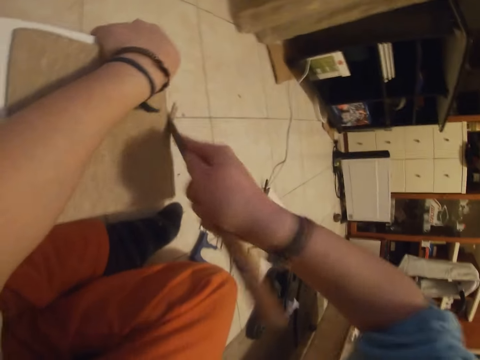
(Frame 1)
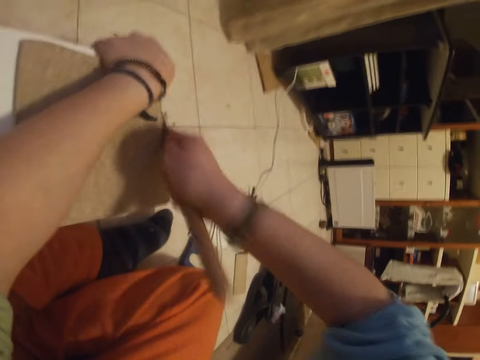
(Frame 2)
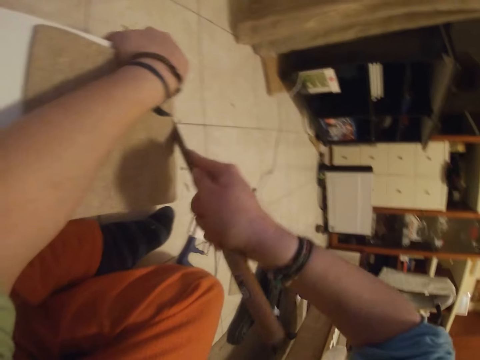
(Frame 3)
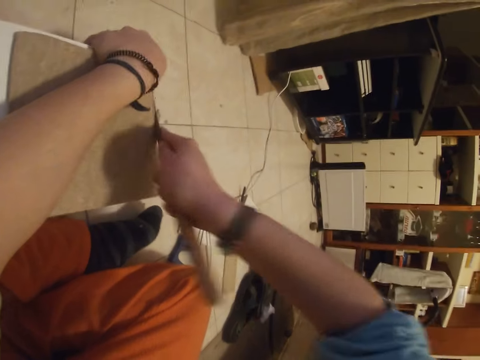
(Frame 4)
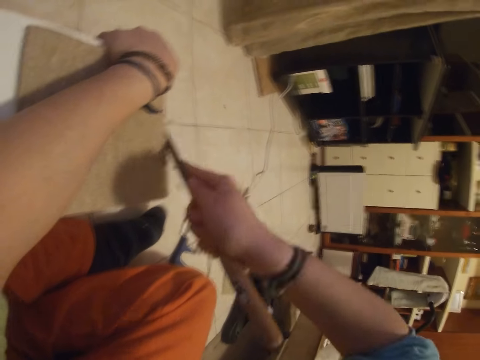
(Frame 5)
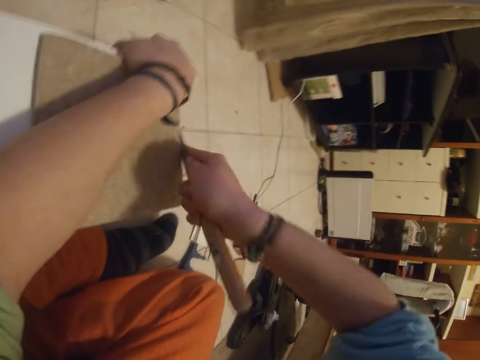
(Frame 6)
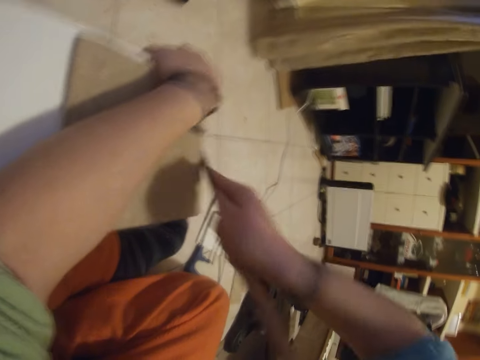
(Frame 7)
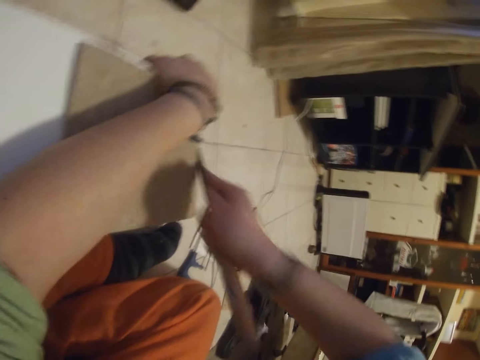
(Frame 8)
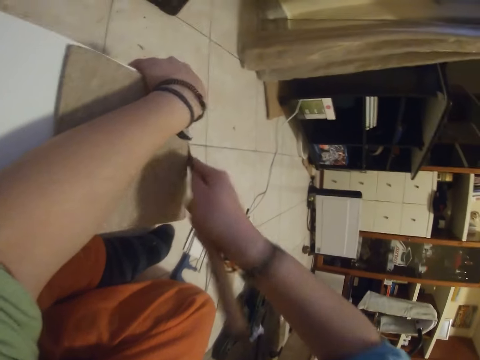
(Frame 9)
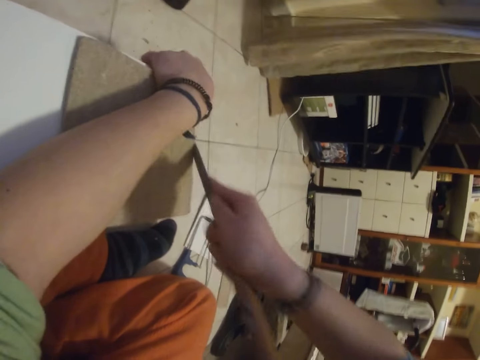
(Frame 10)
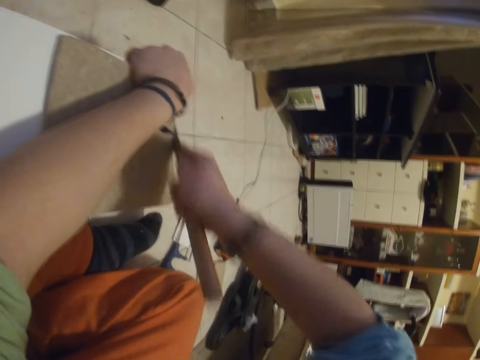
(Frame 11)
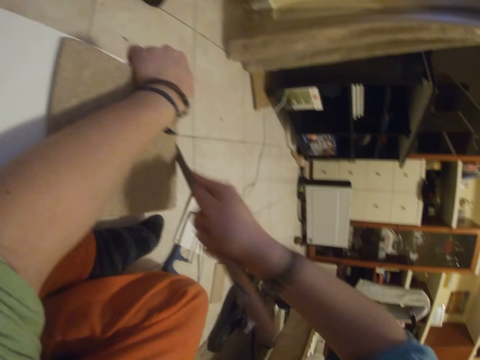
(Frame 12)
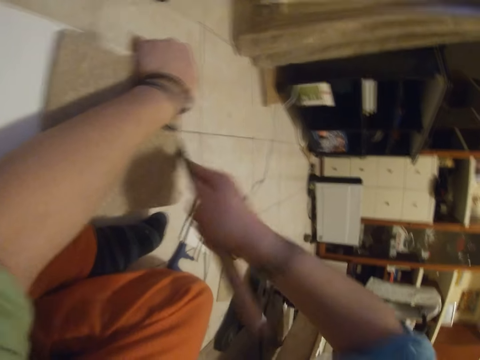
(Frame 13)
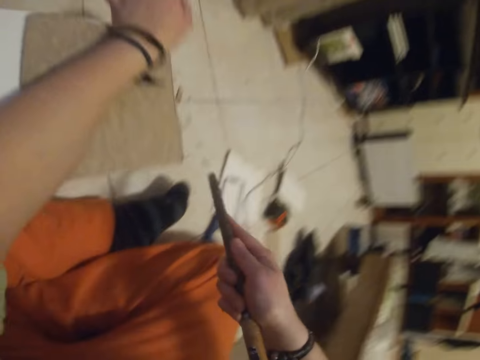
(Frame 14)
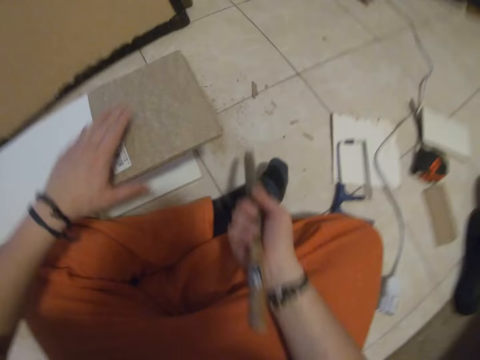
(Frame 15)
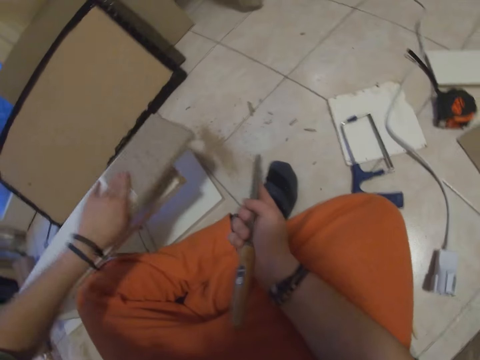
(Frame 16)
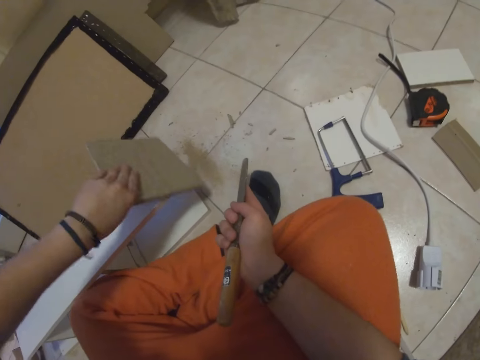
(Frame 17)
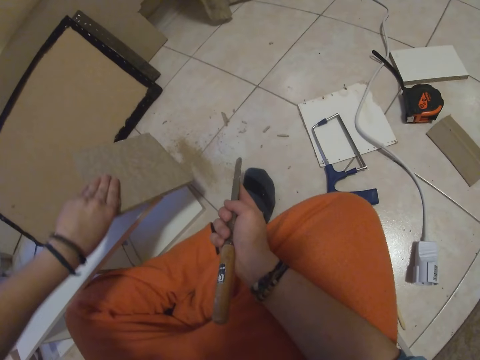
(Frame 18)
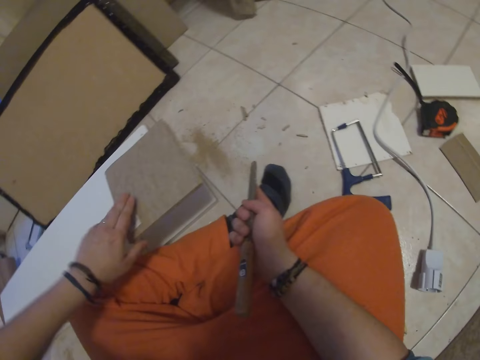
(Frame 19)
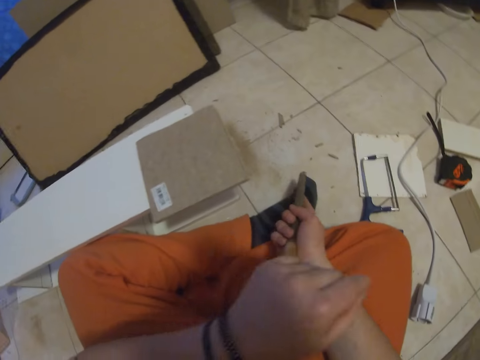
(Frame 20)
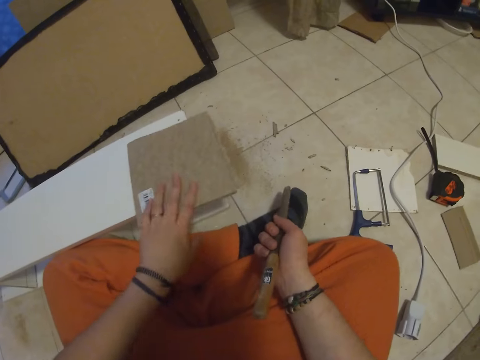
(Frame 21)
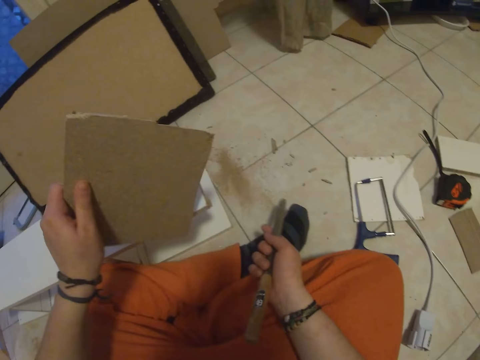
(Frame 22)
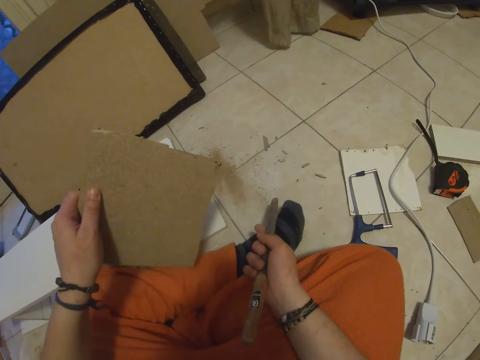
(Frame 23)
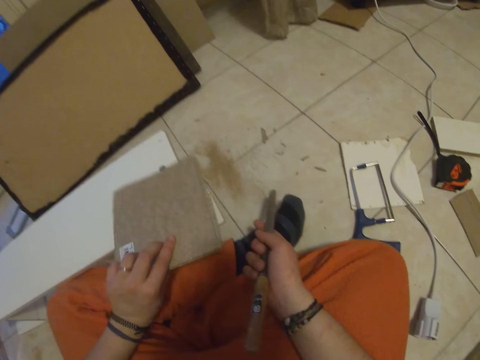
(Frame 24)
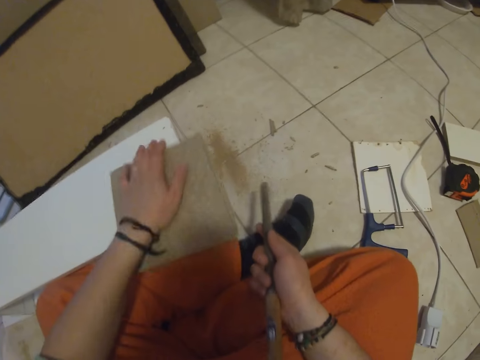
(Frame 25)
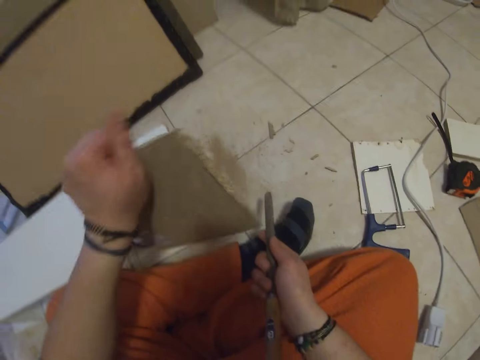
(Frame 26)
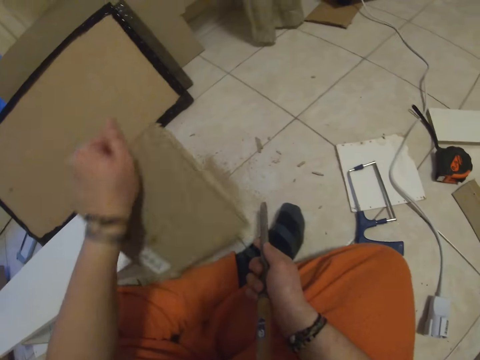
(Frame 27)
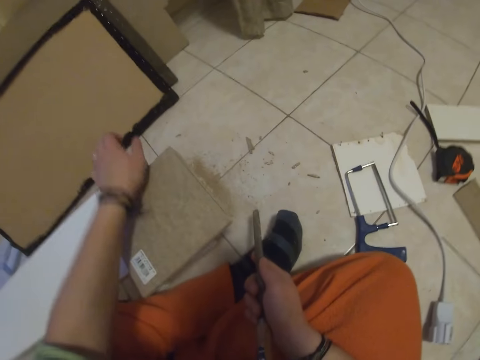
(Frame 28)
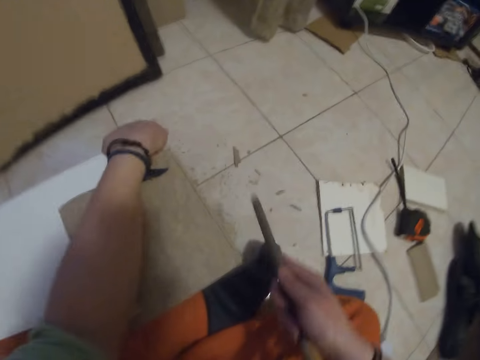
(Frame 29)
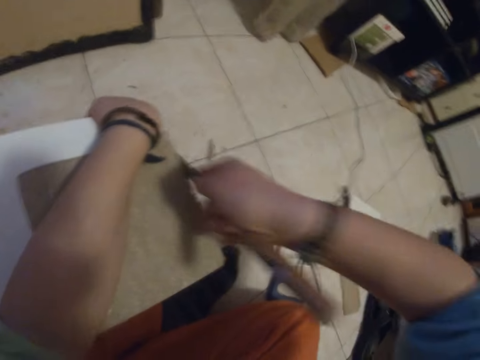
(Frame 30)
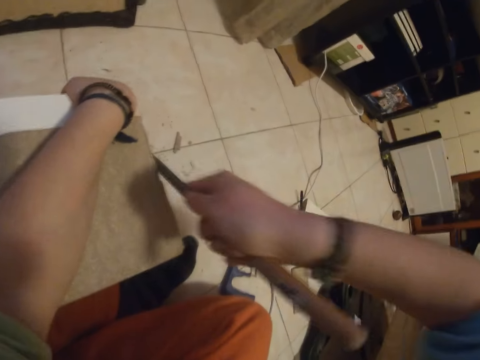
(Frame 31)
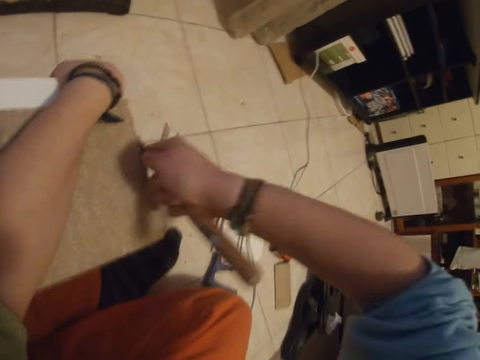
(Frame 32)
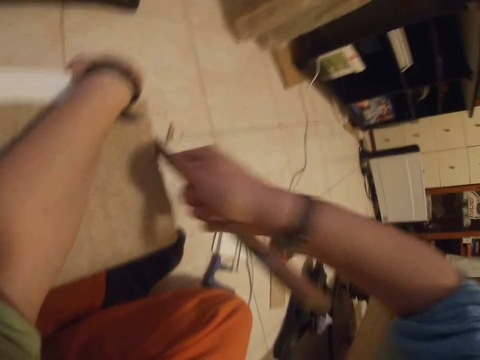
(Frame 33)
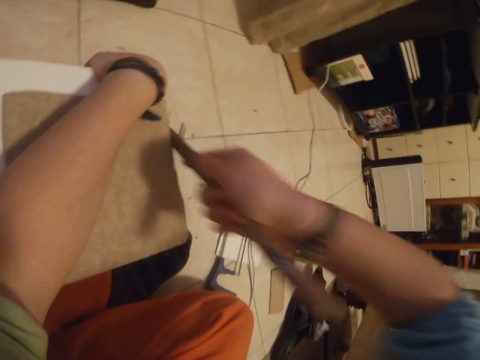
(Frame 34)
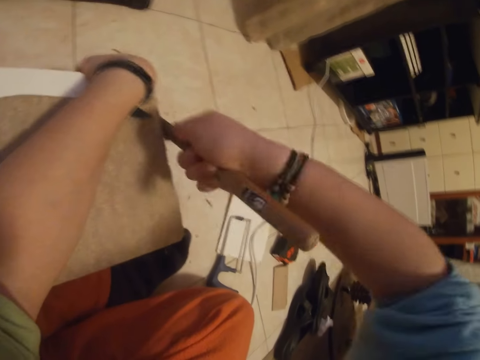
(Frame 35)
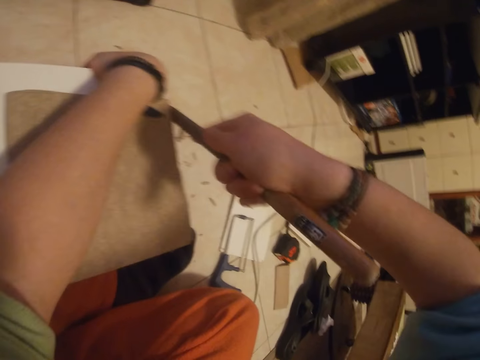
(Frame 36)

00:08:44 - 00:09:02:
The camera wearer holds the saw. He picks up the wood. He shakes the piece of wood on the side of the wooden shelf with his left hand. He hits the wood on the shelf. He places the piece of wood in his left hand on the wooden shelf. He moves the hand. He picks up the wood, turns the piece of wood with his left hand and holds the wood. He places the piece of wood in his left hand on the wooden shelf. He lifts the piece of wood on the wooden shelf with his left hand. He places the piece of wood in his left hand on the wooden shelf. He holds the wooden shelf with his left hand. He puts the hand on the wood. He files the piece of wood on the wooden shelf with the taper saw file in his right hand. He cuts the wood.

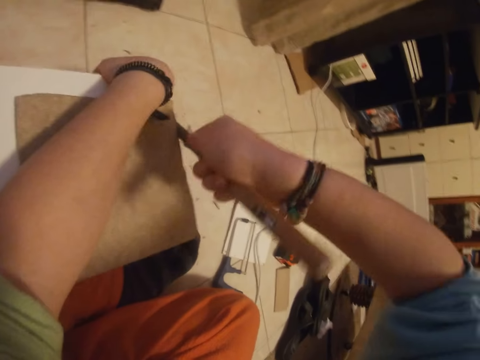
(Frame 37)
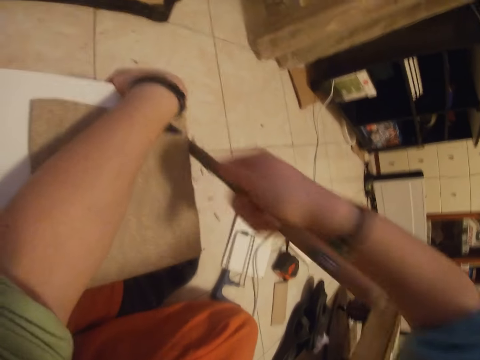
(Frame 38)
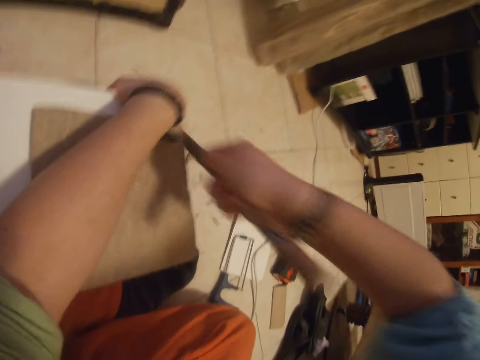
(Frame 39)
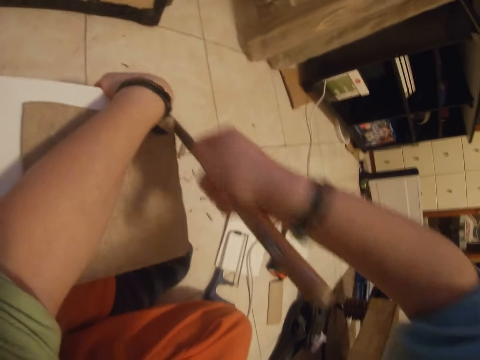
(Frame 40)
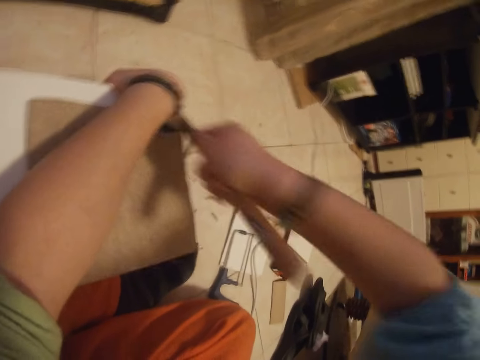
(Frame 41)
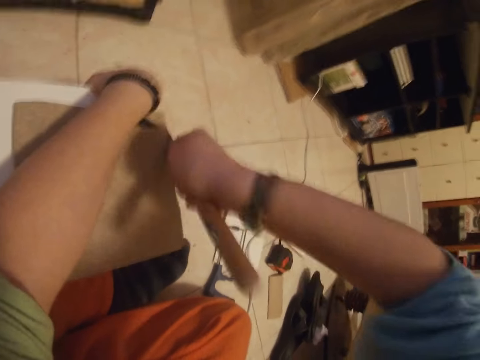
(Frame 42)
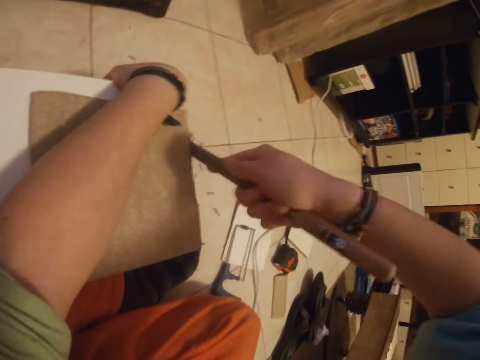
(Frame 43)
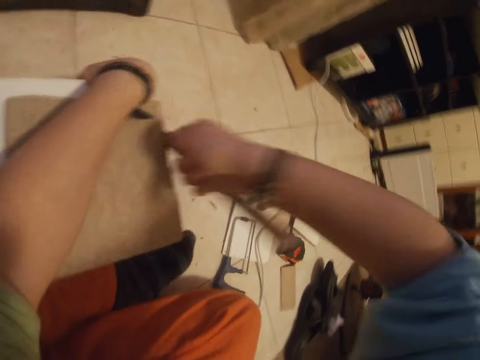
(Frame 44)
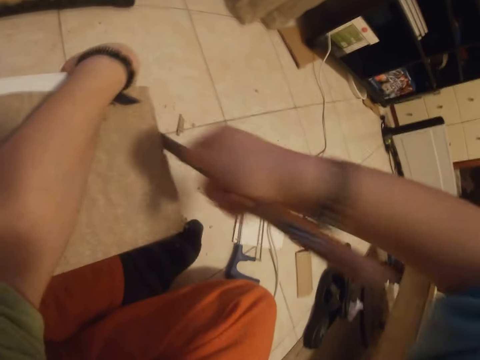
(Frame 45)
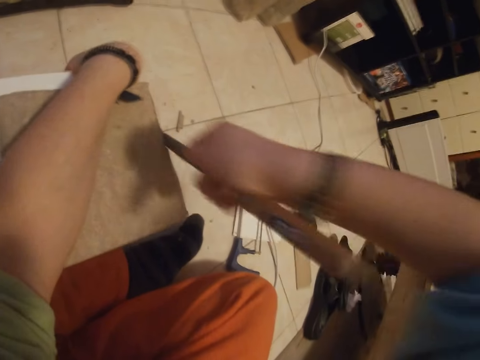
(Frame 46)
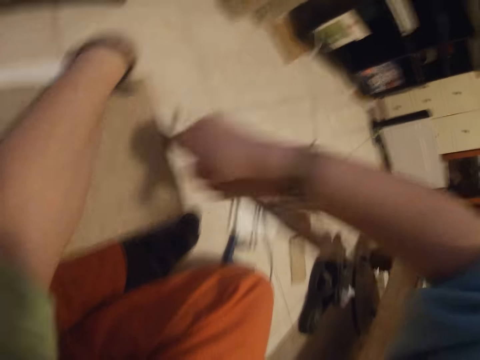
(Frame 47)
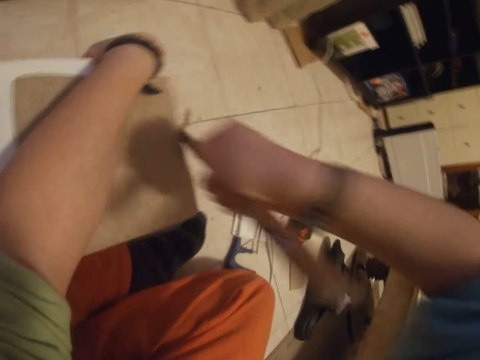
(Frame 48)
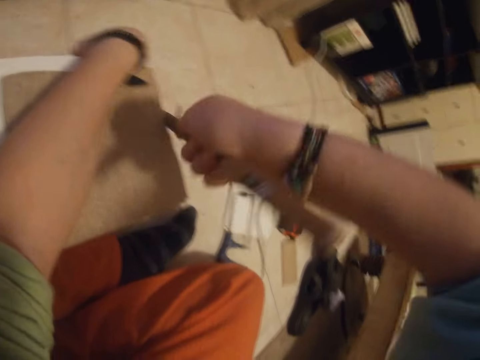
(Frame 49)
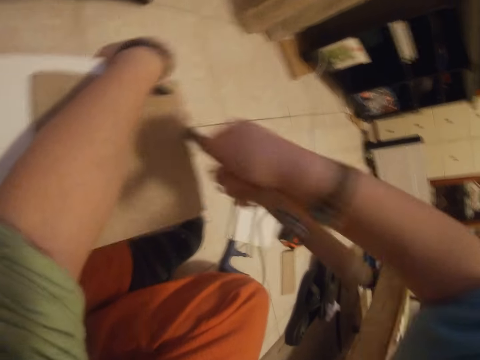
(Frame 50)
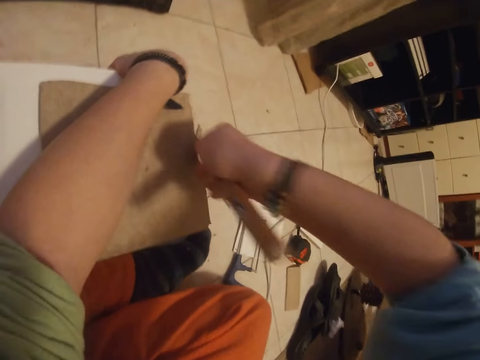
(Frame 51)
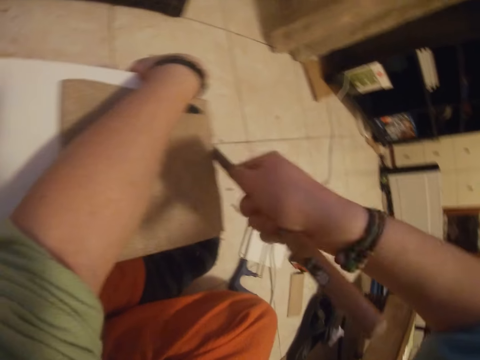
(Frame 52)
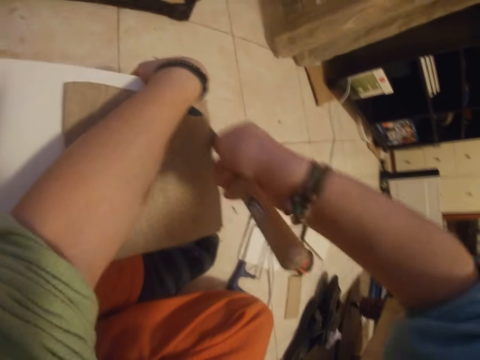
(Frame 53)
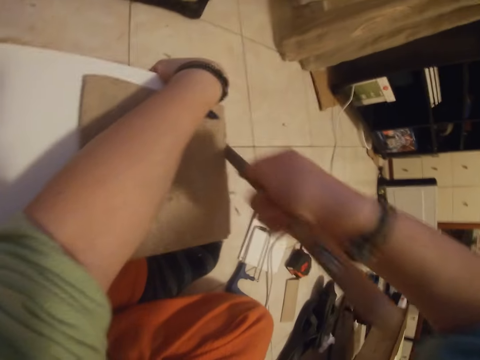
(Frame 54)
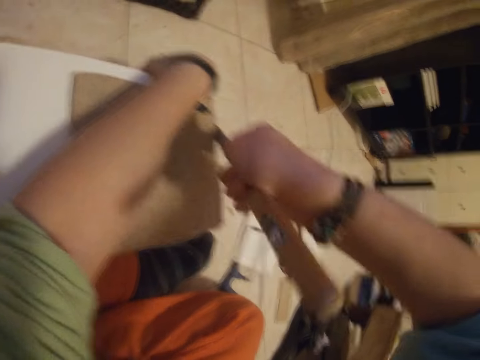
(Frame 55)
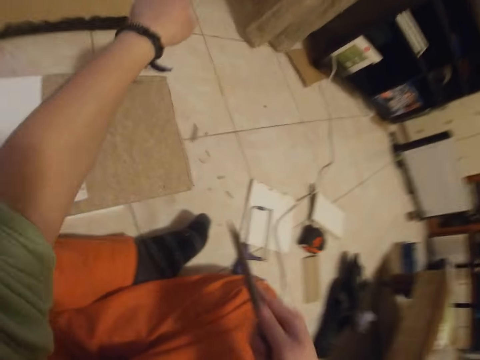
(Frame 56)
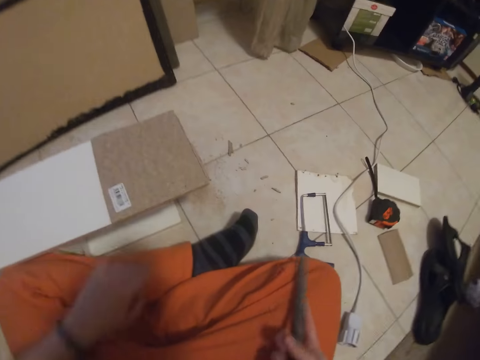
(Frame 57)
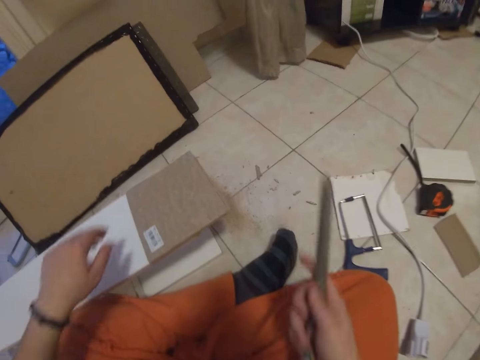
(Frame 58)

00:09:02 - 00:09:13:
The camera wearer holds the saw.
